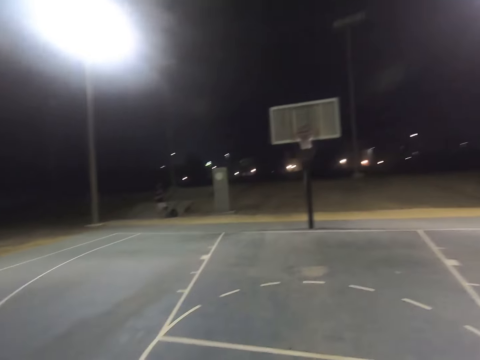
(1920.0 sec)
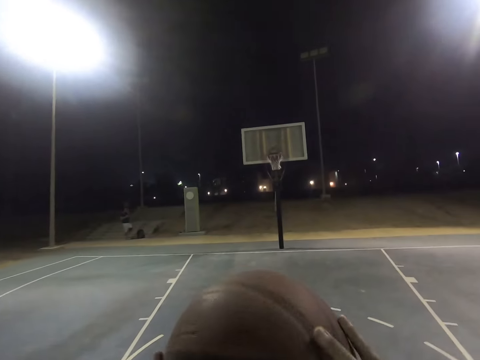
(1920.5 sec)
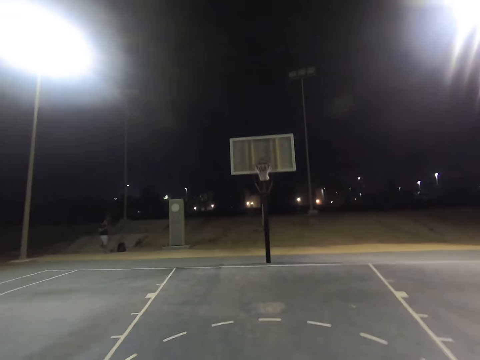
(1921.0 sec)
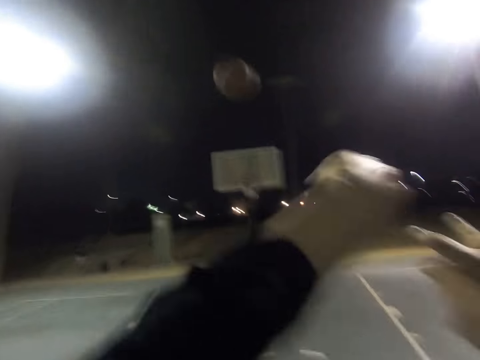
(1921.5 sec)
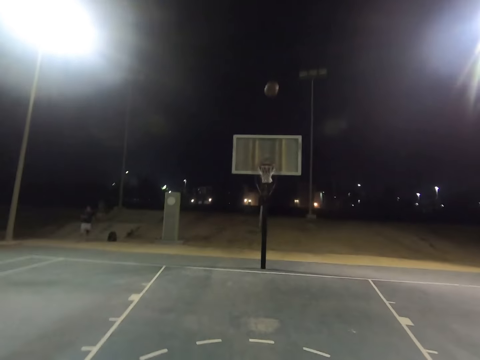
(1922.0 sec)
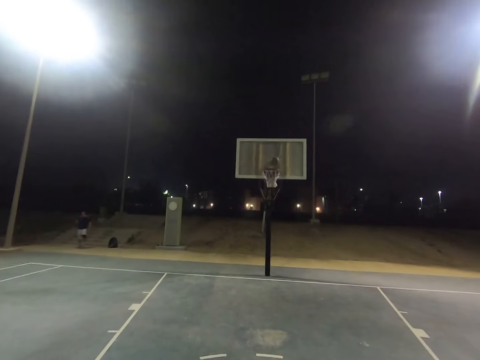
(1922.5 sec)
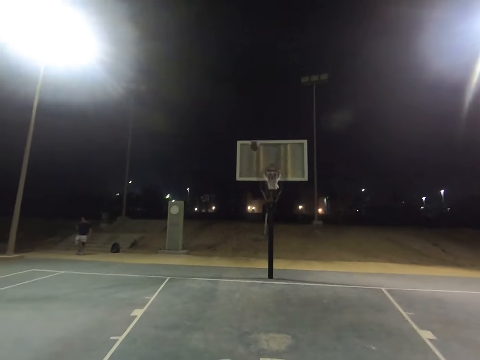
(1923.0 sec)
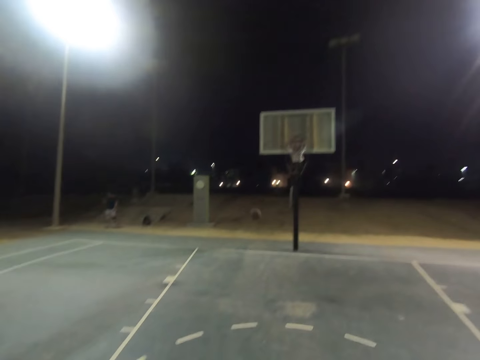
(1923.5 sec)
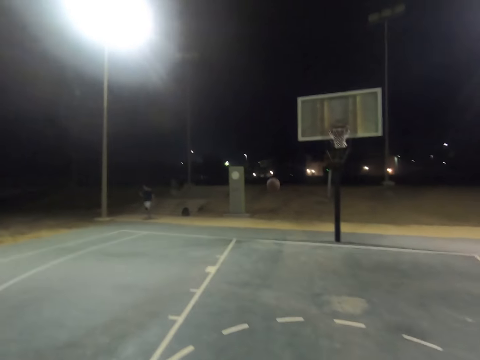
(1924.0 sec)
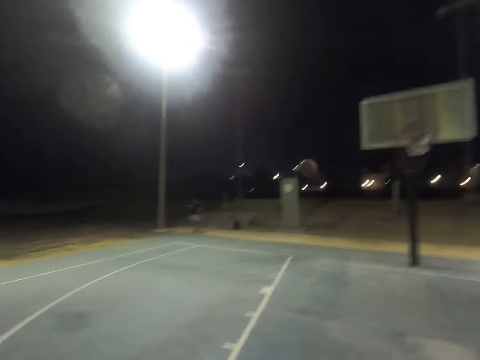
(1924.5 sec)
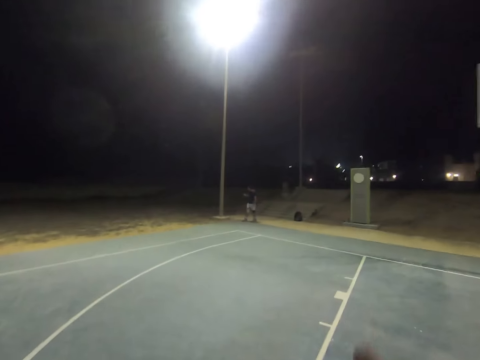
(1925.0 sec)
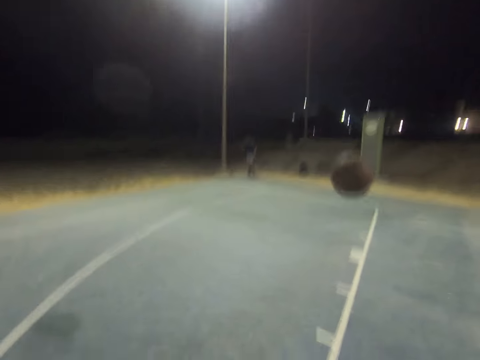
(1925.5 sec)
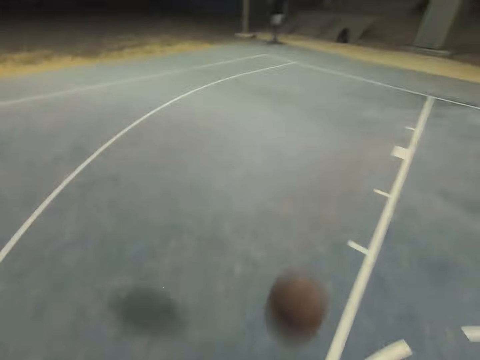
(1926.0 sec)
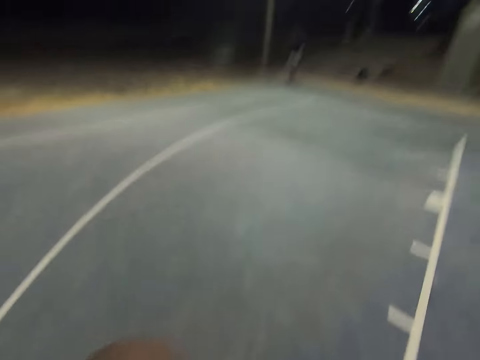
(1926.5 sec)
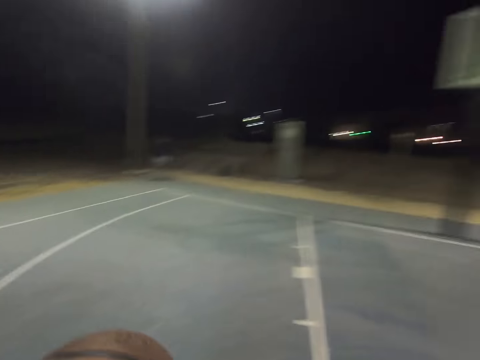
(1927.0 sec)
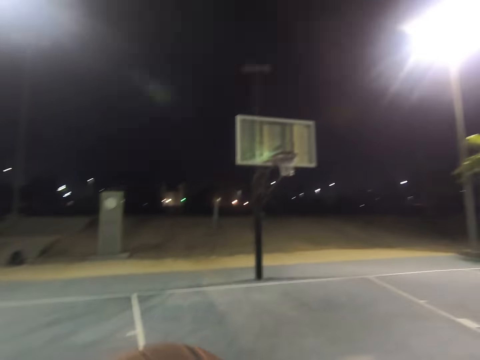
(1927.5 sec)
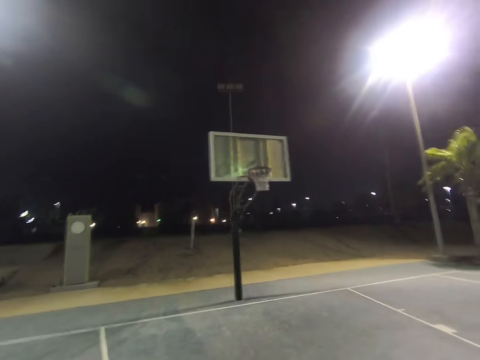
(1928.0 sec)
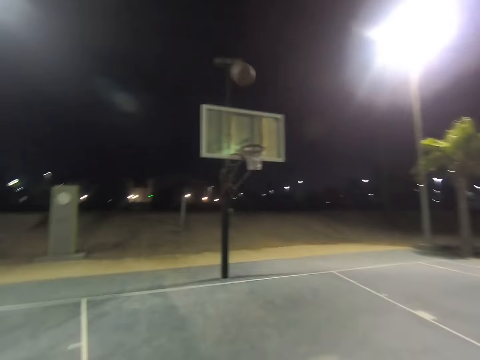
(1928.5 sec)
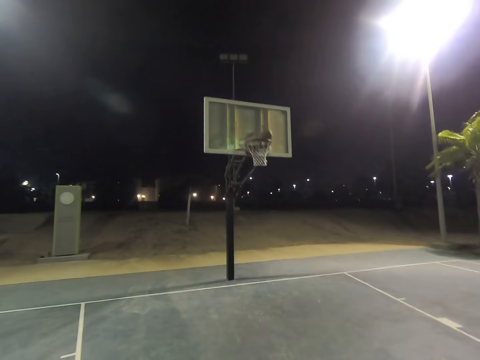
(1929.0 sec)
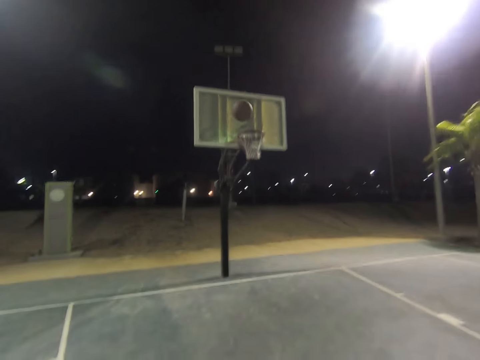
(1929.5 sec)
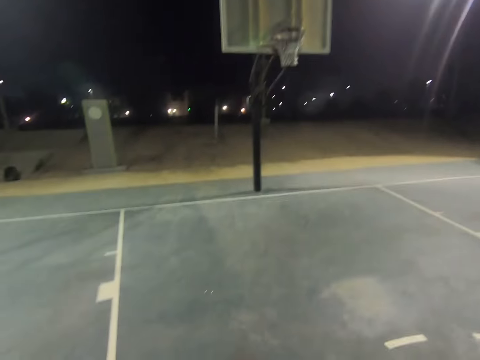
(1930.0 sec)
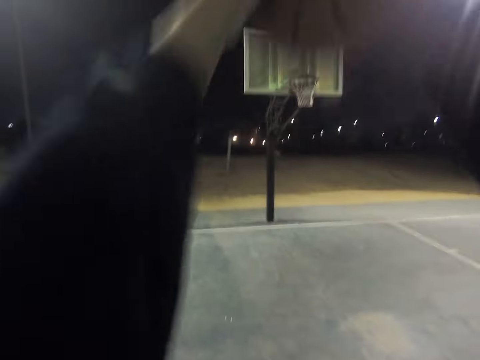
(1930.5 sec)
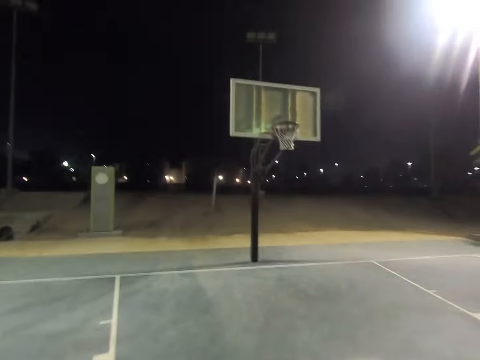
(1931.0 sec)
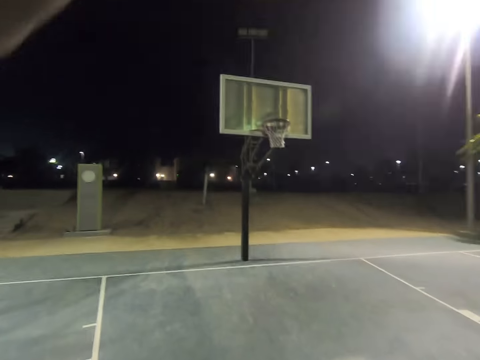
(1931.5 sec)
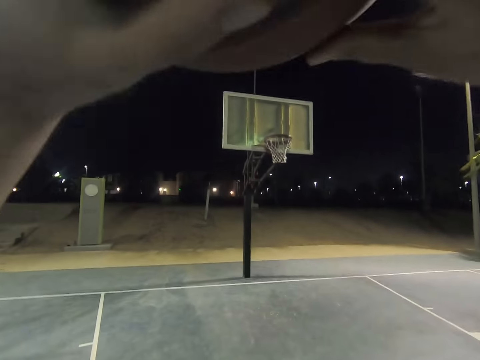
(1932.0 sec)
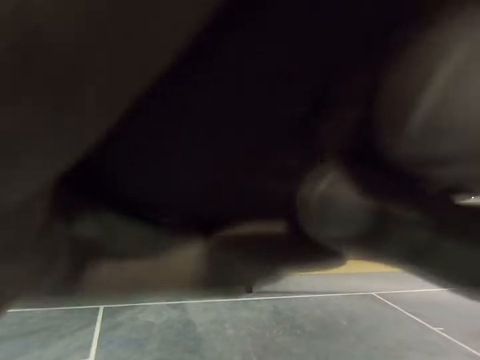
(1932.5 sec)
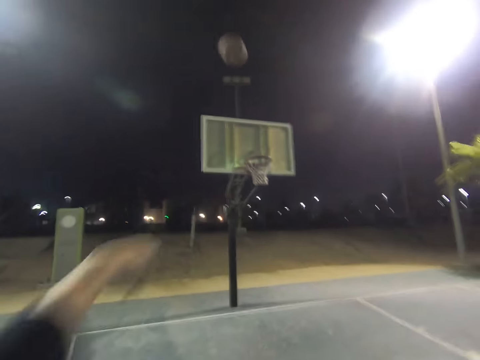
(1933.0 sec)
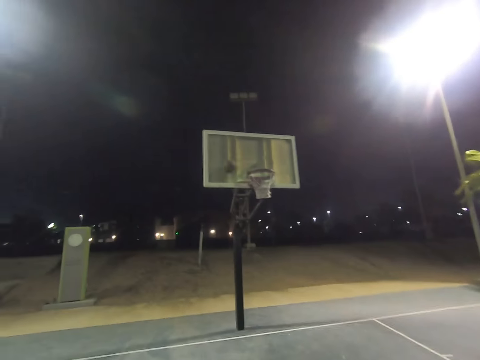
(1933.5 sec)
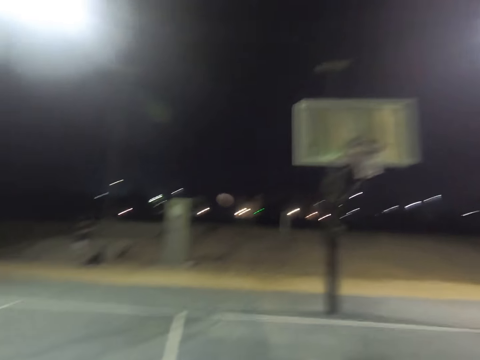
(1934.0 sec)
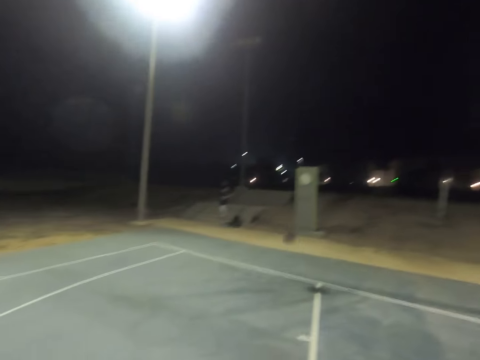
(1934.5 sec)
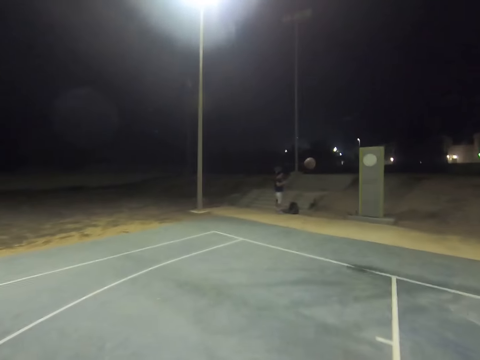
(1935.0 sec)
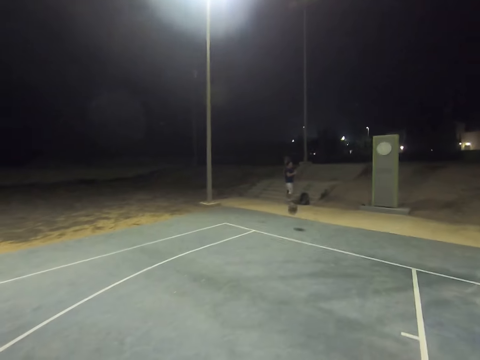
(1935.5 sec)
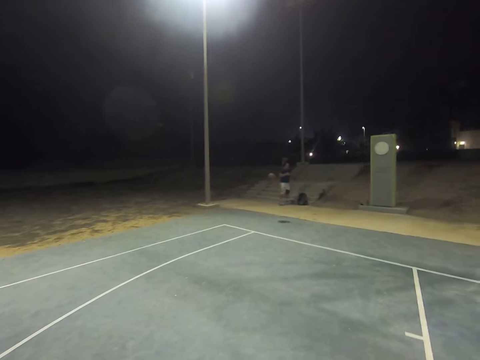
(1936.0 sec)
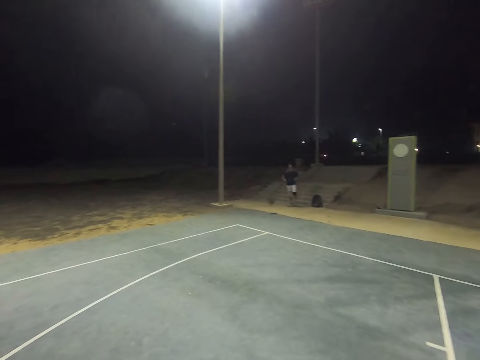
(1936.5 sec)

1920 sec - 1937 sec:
The camera wearer throws the ball to the hoop. A man operates the cellphone. The camera wearer plays basketball. They throw the ball to the hoop. They throw the ball to the hoop again. They catch the ball. They throw the ball to the hoop.

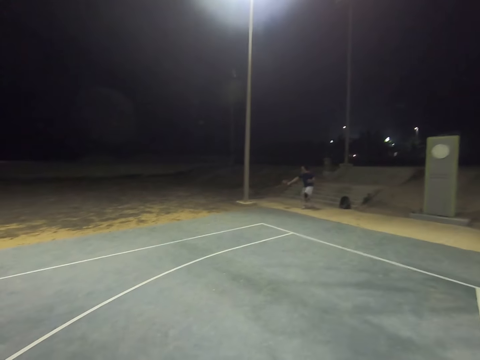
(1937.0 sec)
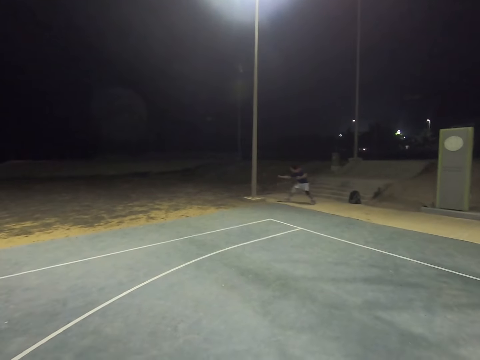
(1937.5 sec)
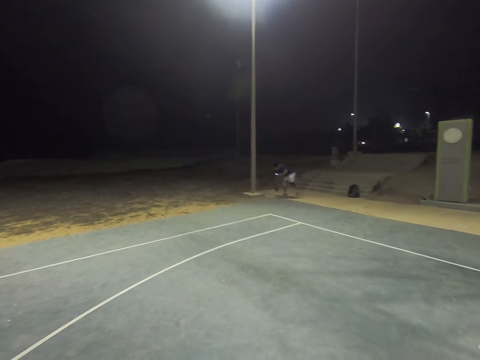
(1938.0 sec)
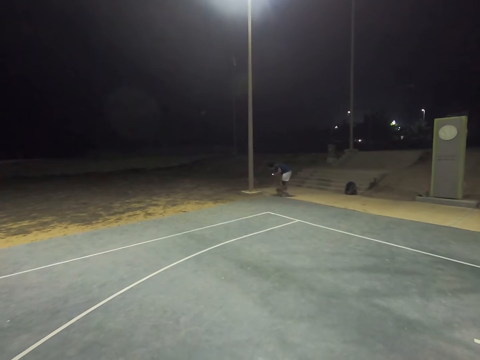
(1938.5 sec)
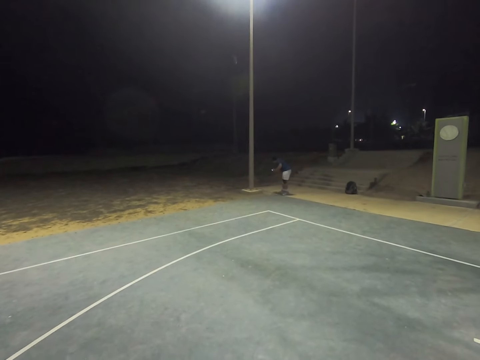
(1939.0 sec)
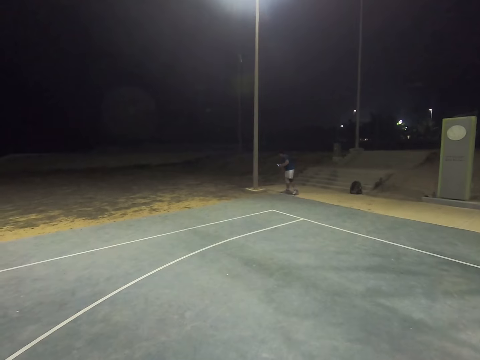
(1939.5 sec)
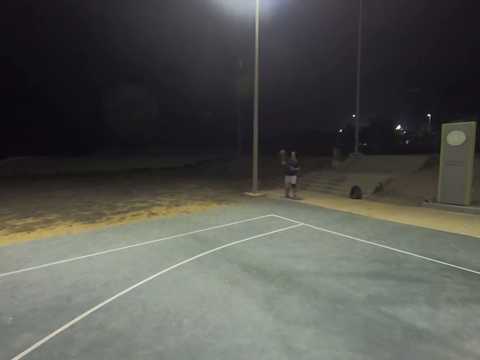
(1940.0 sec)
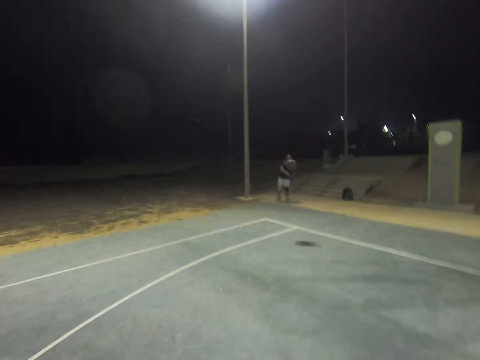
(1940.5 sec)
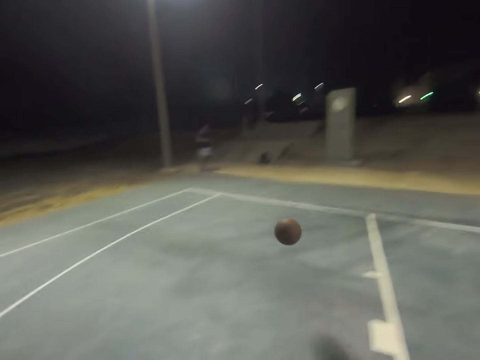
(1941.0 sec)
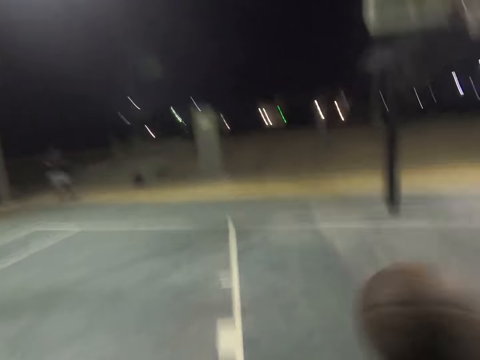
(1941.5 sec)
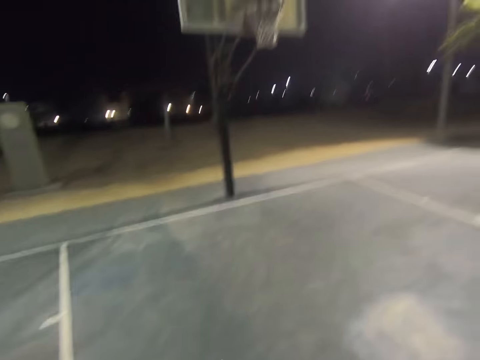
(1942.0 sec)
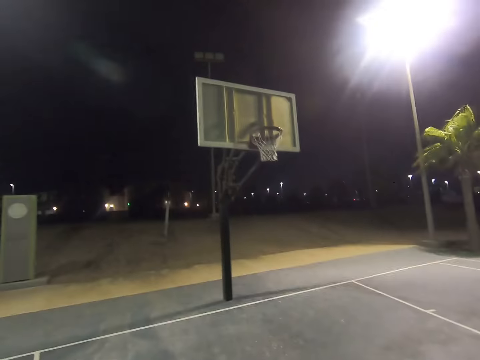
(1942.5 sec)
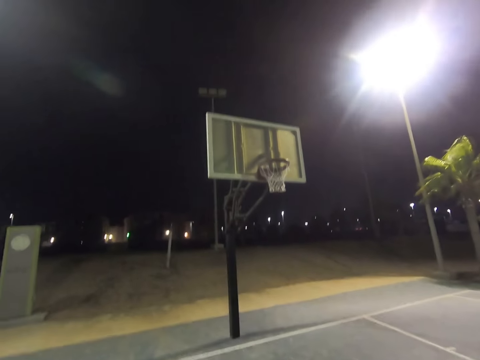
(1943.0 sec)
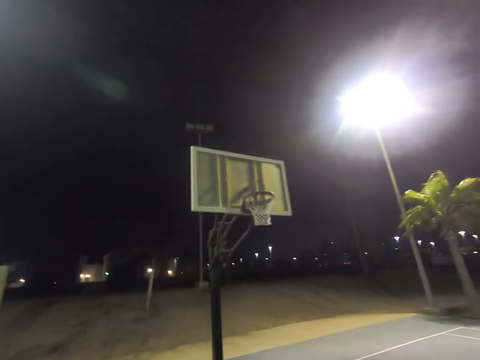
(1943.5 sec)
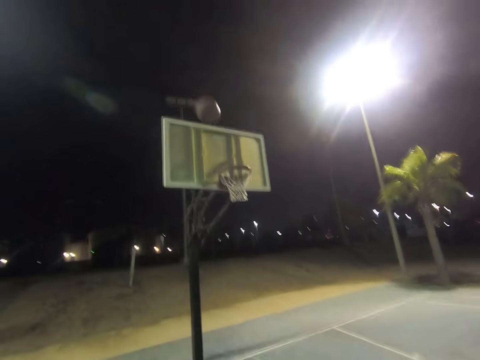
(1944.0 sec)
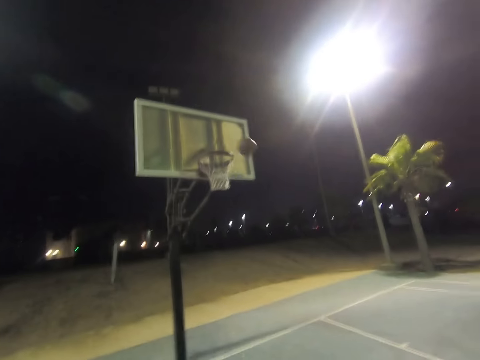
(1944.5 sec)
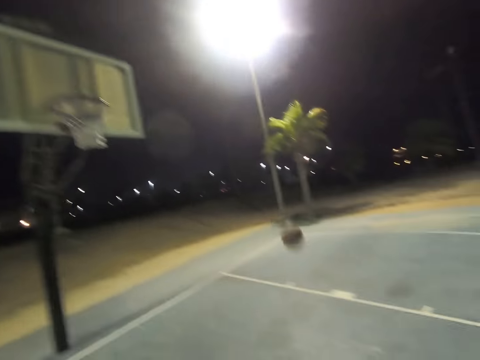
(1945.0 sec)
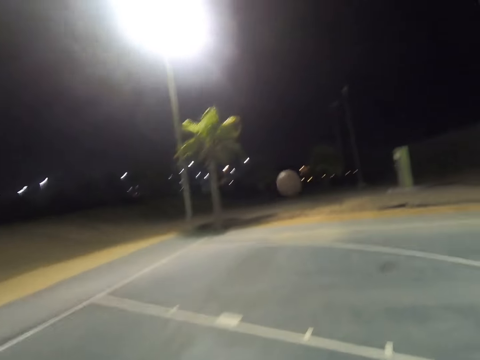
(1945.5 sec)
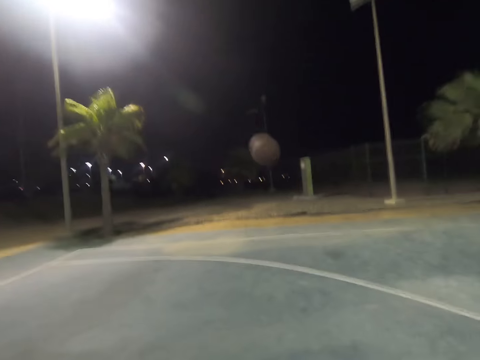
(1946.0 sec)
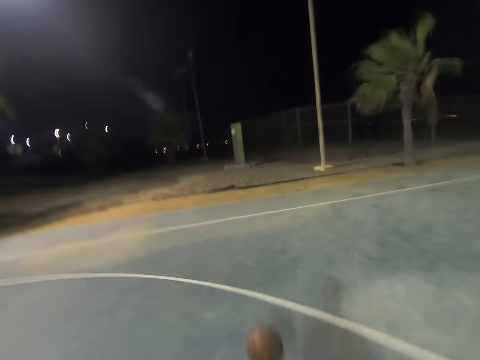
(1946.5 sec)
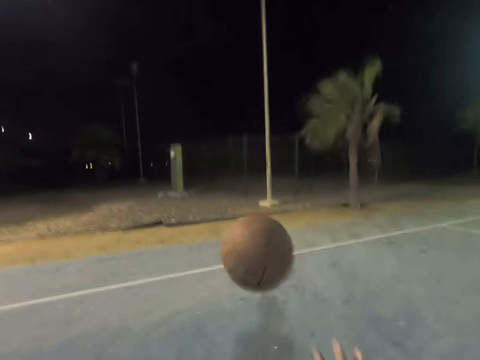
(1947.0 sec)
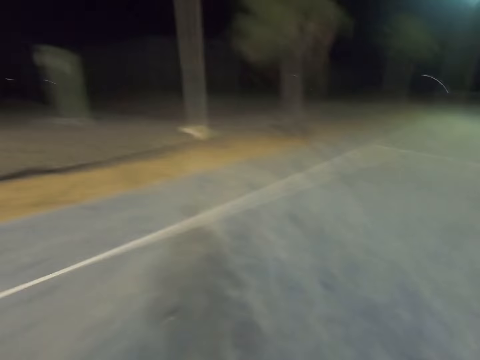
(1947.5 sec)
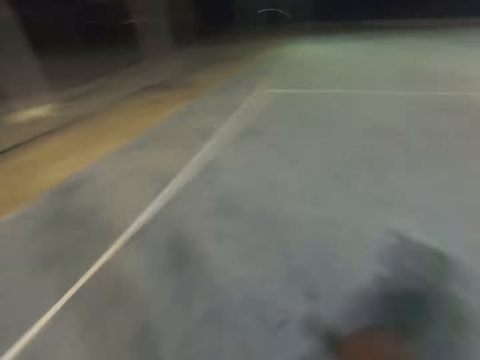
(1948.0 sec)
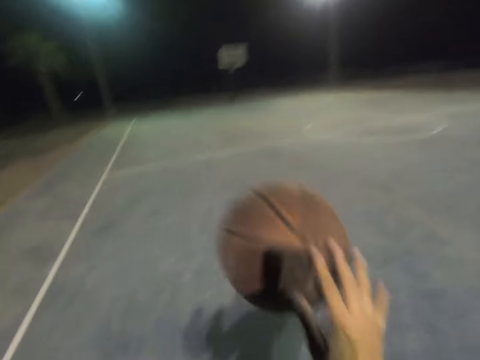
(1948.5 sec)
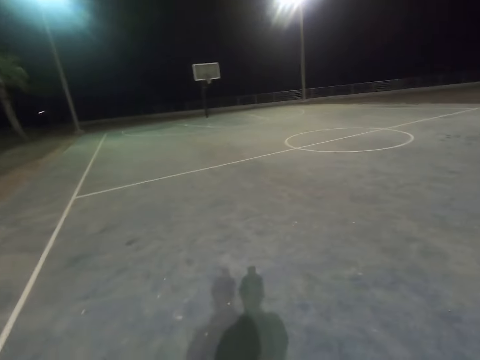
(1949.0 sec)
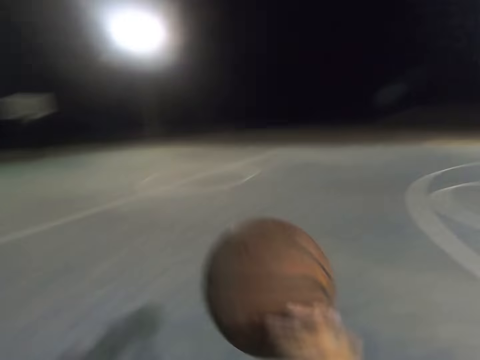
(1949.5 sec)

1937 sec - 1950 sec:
A man throws the ball to the camera wearer. The camera wearer throws the ball to the hoop. They play basketball. They catch the ball.
